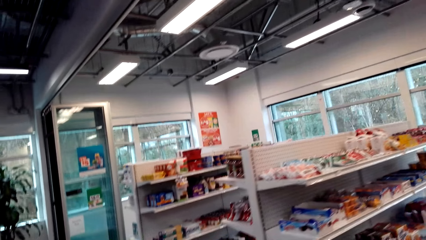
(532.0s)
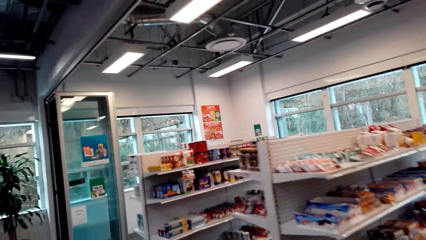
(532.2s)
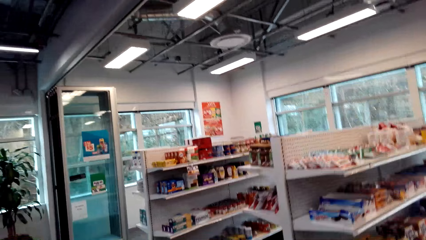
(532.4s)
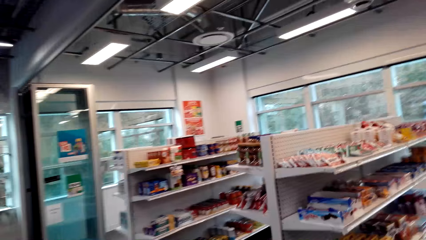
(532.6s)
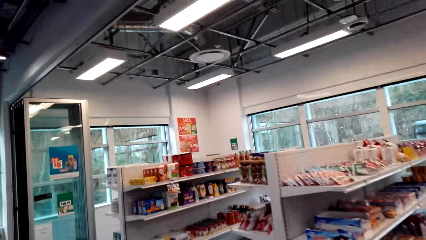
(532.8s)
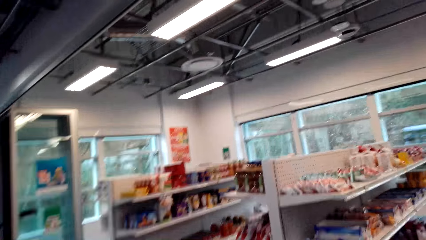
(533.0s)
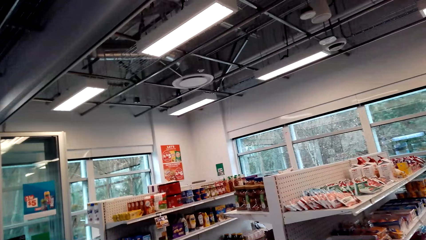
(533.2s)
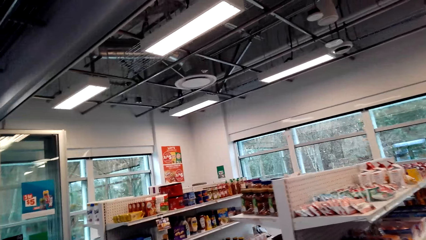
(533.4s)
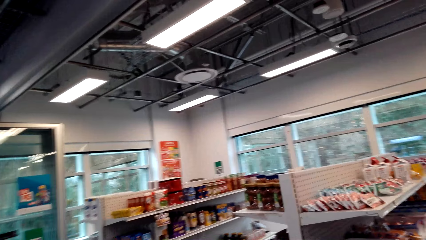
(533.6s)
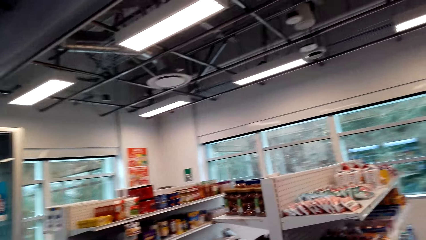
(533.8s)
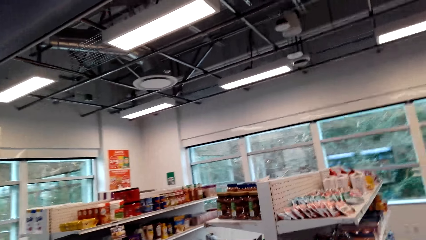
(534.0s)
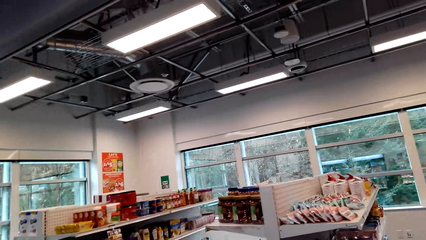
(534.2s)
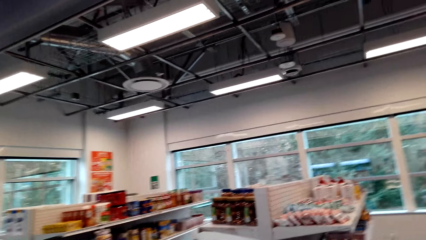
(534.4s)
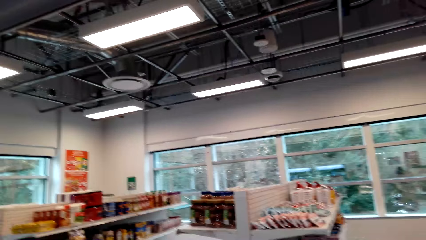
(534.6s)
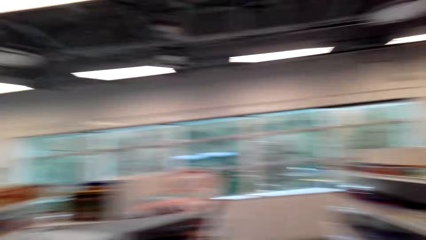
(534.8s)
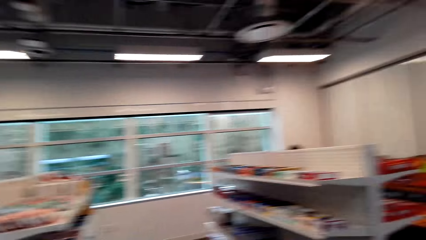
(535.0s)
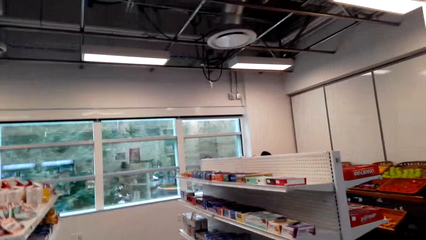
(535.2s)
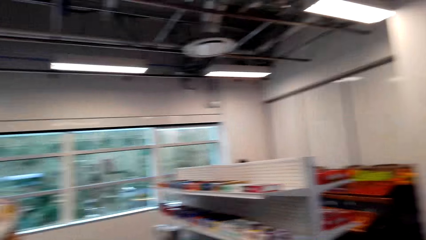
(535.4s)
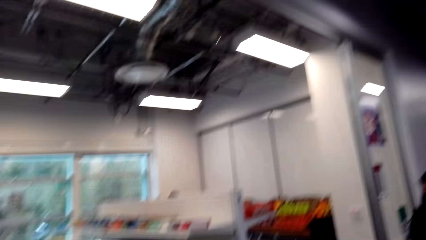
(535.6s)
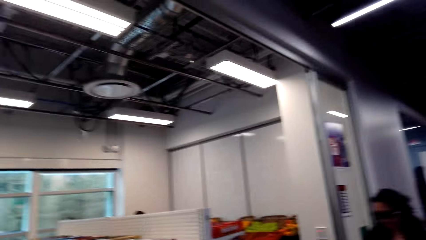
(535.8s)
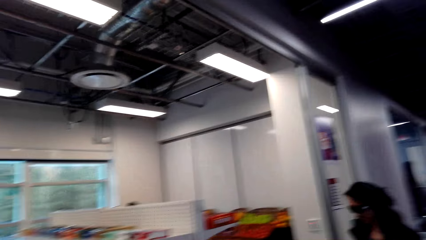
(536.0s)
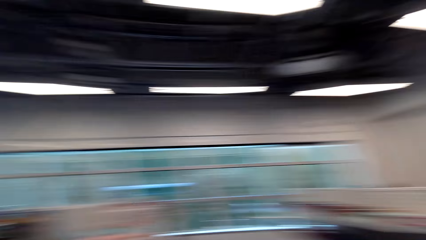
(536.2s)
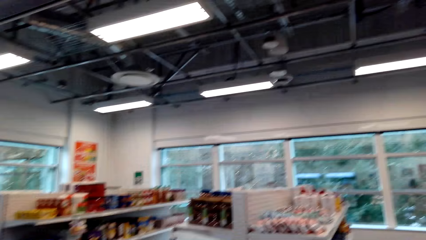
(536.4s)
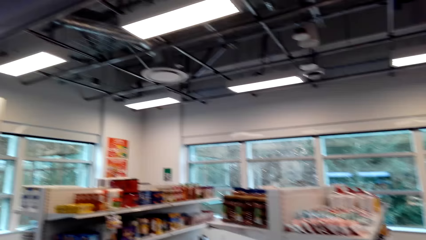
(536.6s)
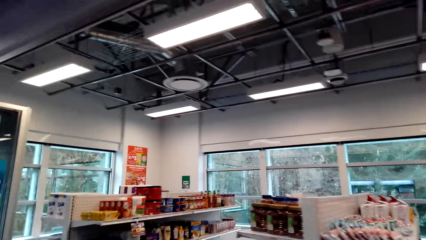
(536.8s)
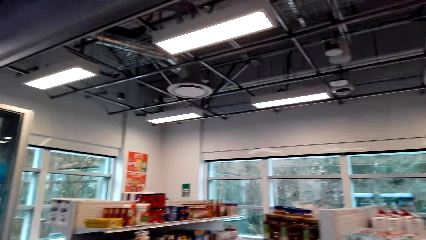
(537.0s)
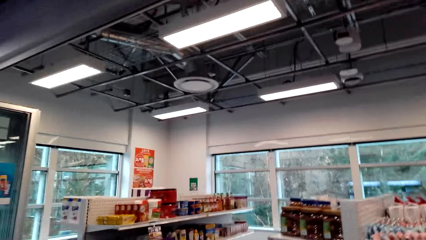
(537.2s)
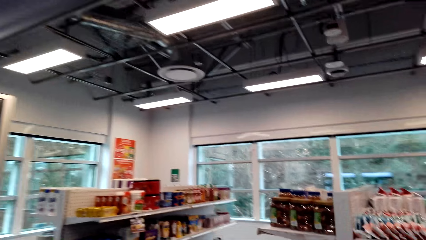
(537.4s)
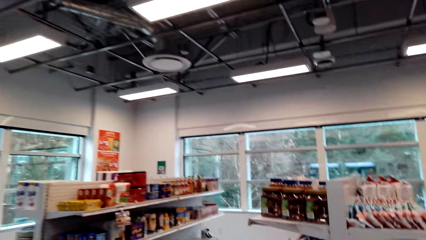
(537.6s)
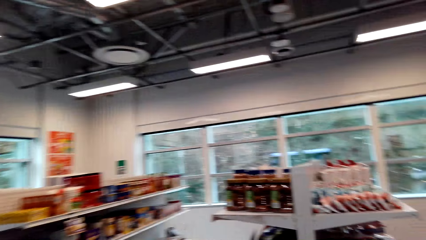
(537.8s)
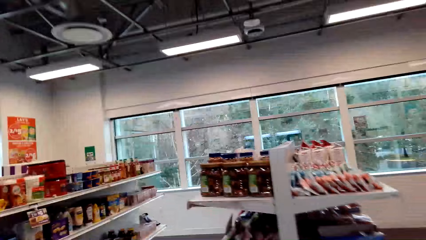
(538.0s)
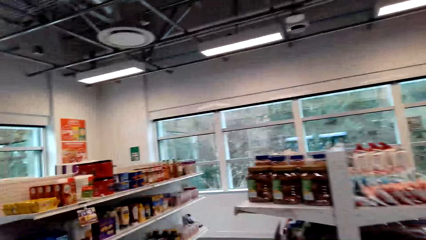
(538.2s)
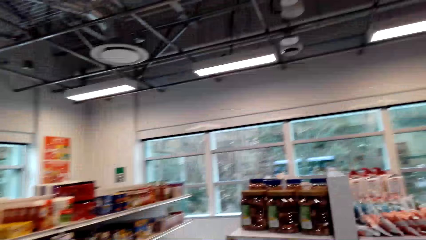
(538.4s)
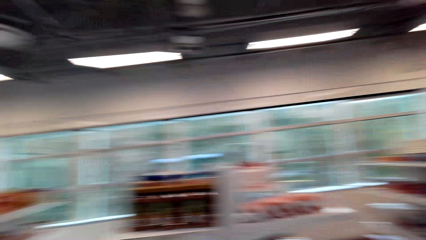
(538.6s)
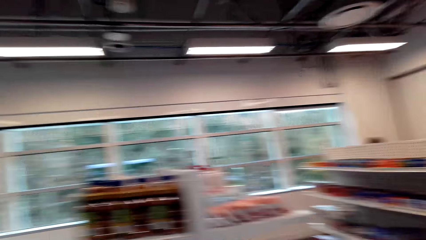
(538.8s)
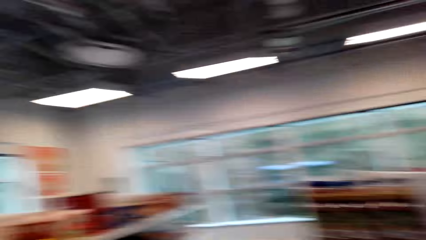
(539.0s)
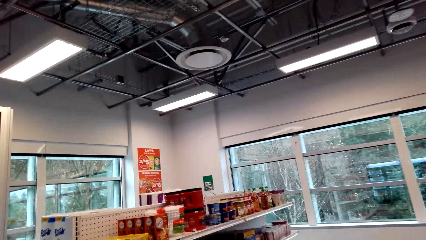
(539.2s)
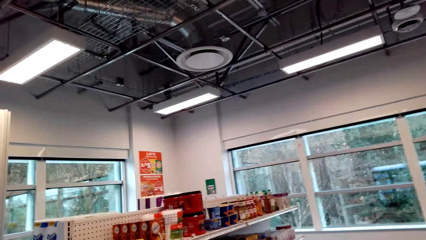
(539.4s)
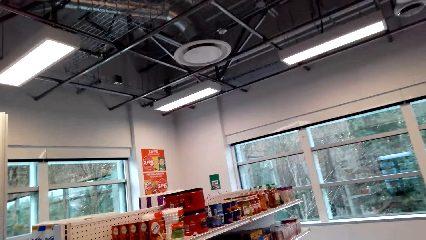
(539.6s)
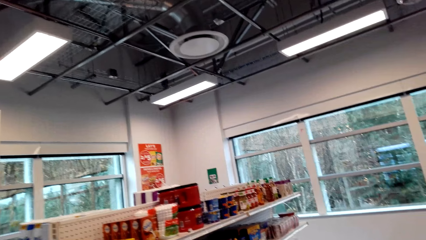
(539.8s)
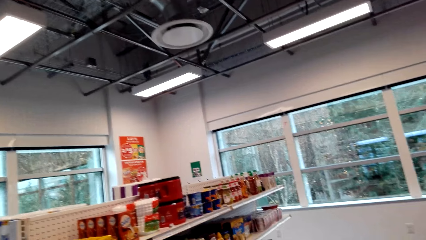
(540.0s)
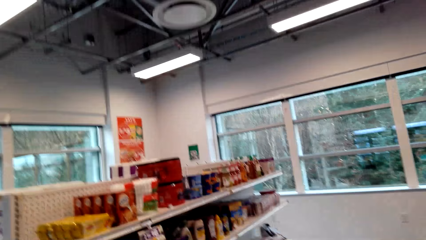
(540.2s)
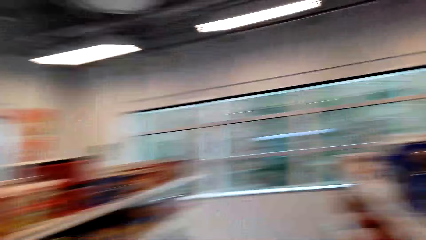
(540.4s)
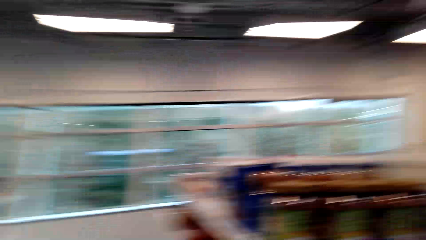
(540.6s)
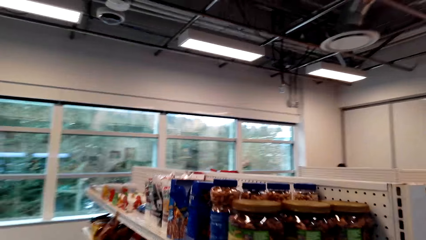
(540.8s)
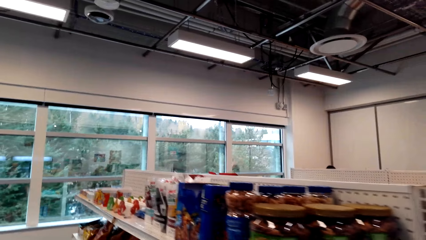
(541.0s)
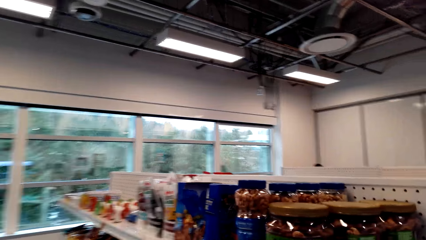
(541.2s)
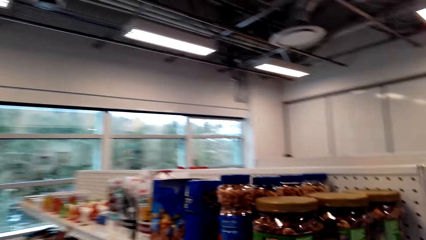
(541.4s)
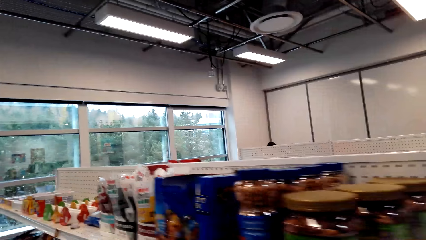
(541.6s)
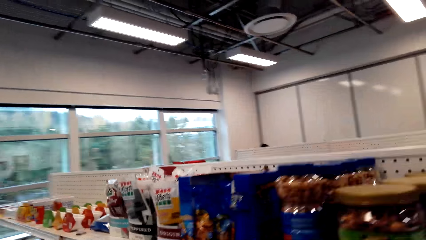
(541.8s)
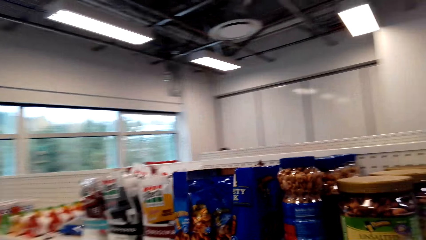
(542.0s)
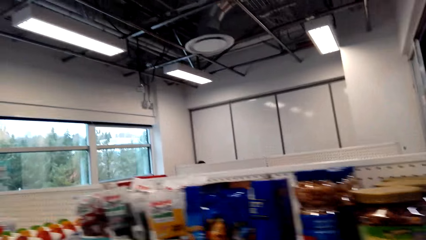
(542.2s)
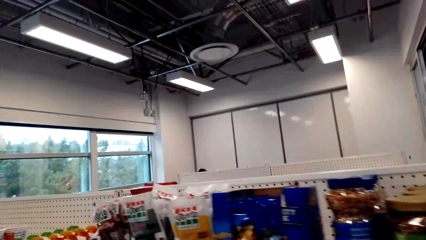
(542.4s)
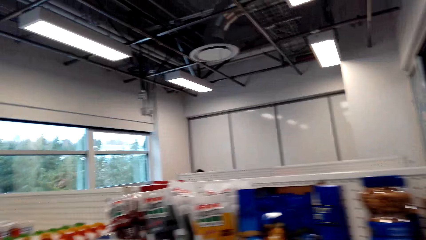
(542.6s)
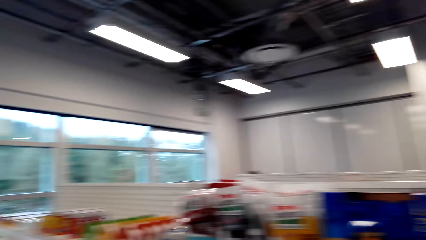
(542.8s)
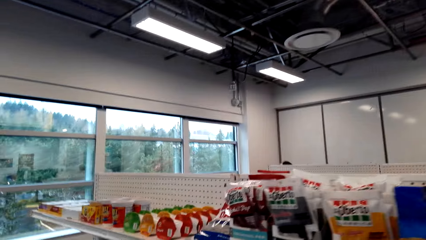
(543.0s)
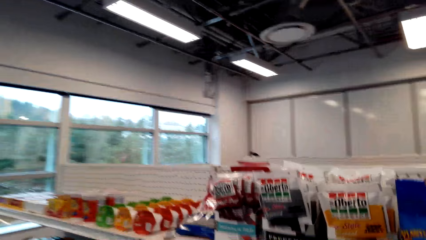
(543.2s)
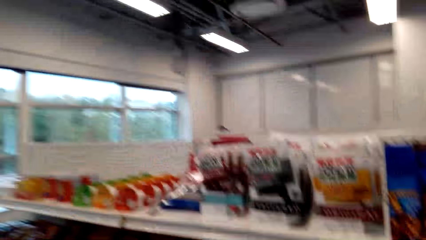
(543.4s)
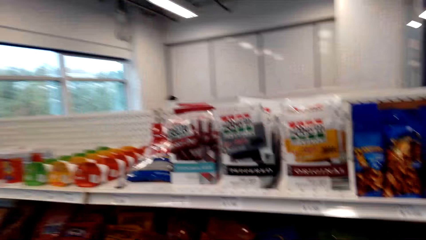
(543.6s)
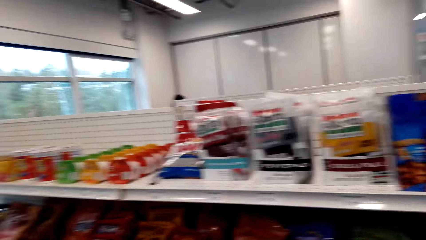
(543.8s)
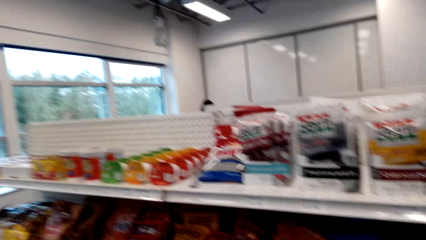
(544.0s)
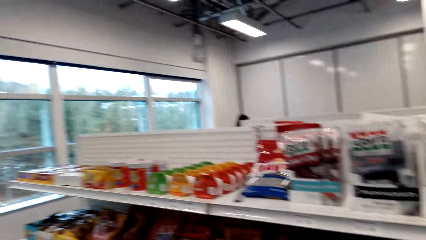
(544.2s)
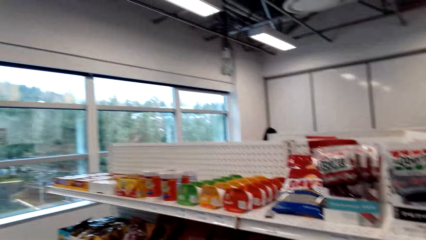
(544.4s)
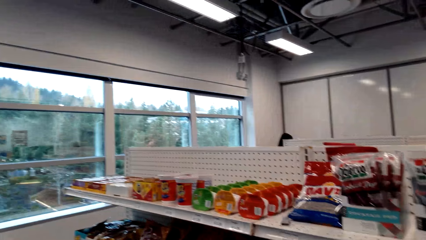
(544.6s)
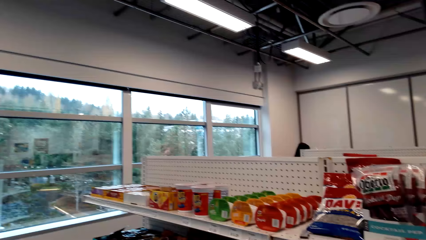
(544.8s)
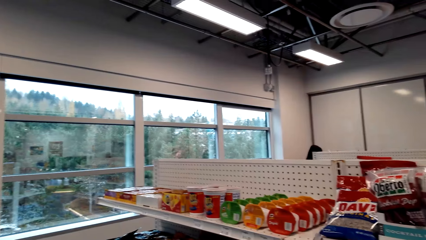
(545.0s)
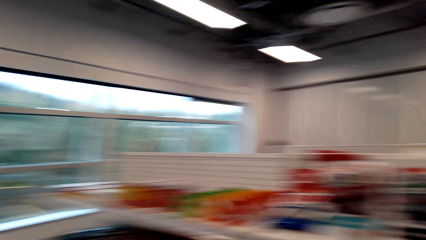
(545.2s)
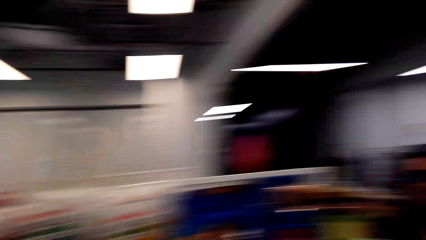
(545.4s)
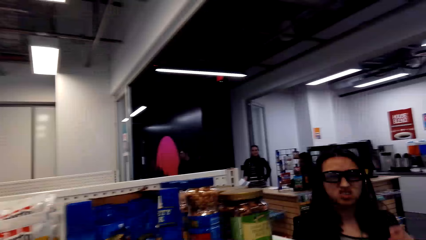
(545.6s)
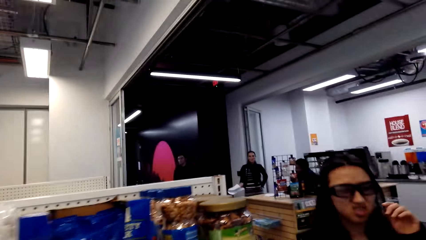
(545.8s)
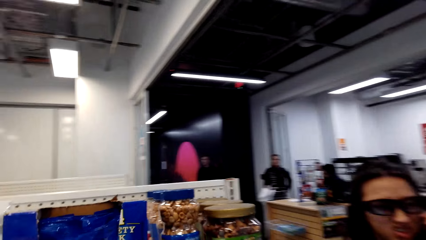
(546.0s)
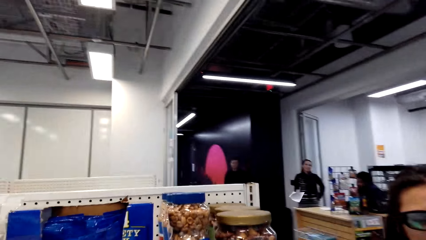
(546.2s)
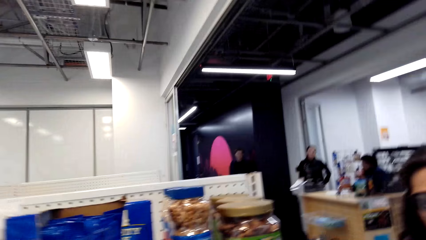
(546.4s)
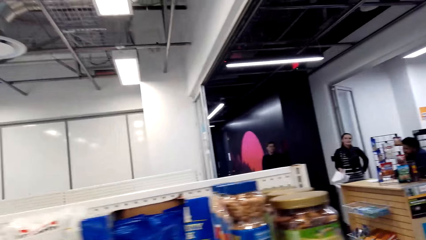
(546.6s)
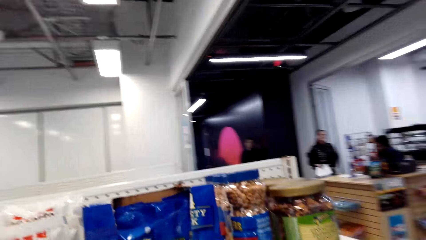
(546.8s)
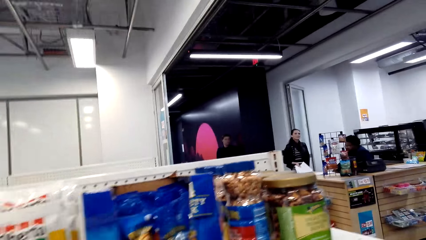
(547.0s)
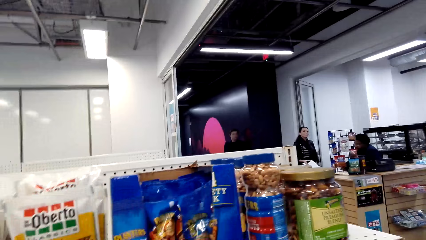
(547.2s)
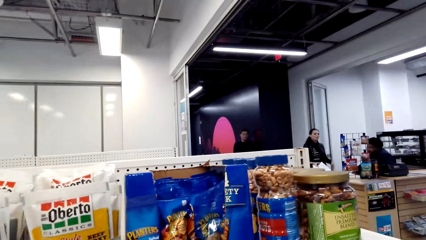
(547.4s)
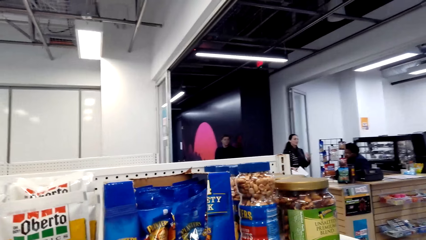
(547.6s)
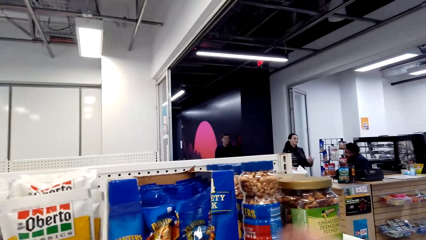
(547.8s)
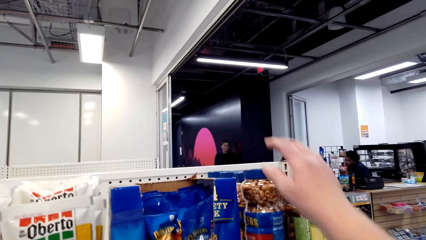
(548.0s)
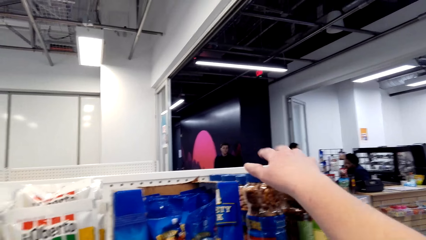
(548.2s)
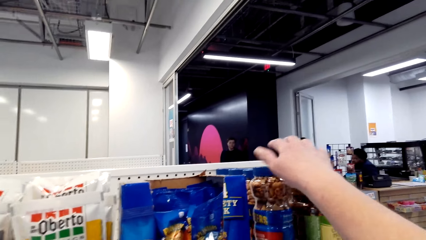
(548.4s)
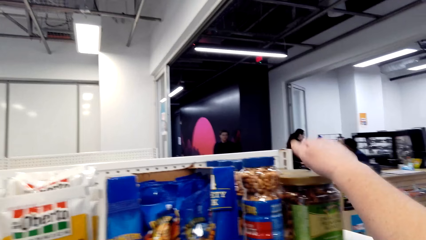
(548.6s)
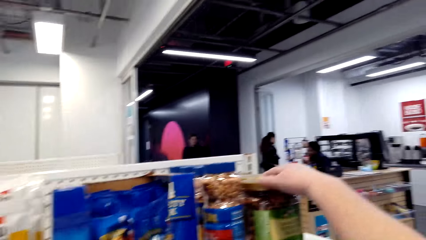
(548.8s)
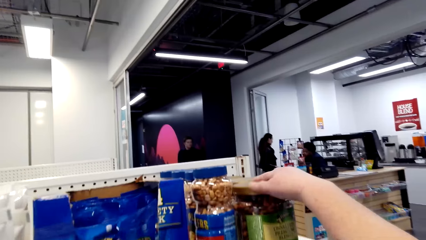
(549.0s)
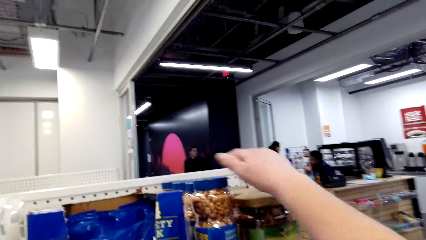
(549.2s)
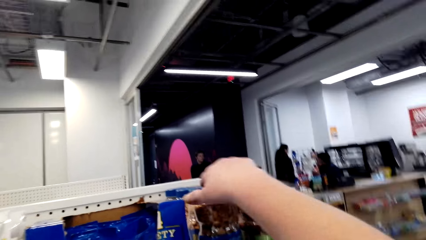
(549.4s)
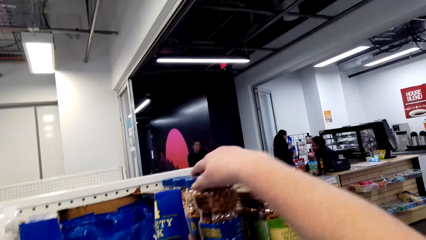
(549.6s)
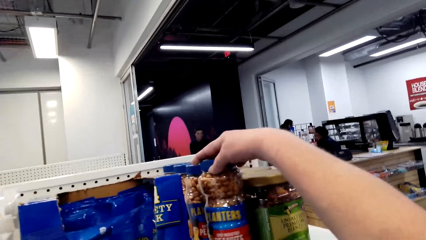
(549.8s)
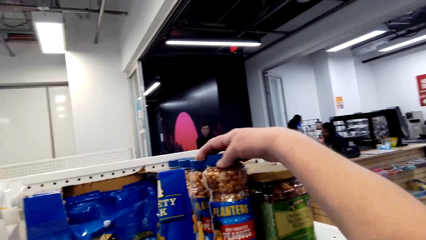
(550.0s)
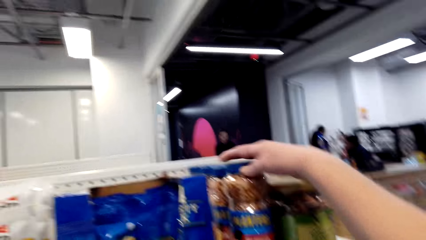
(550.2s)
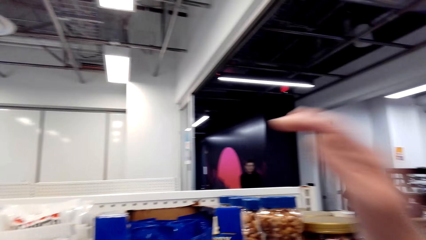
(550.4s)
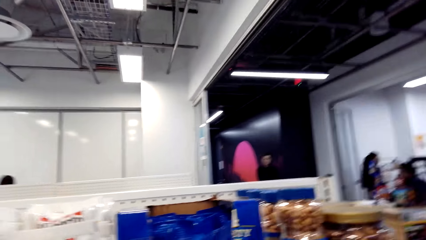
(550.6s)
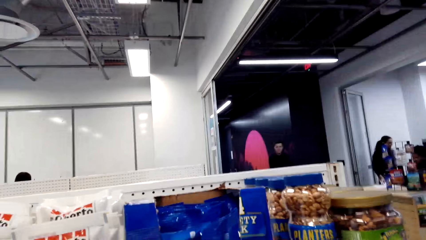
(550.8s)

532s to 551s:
The camera wearer looks around the supermarket. They laugh. They speak to a woman. They walk in the shopping center. They walk into the supermarket. They look at the shelf. They speak to the woman. They touch the Planters Dry Roasted Peanuts on the shelf with the right hand. They speak to the woman.
